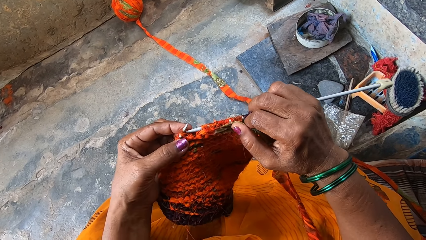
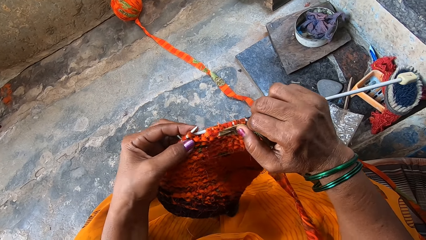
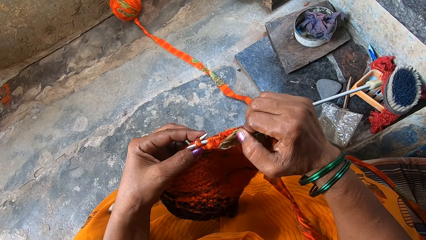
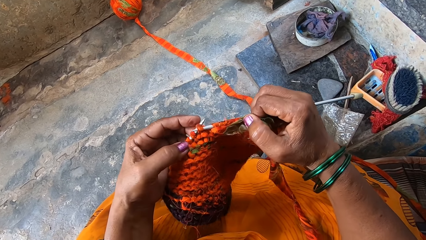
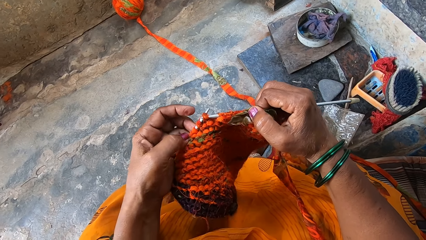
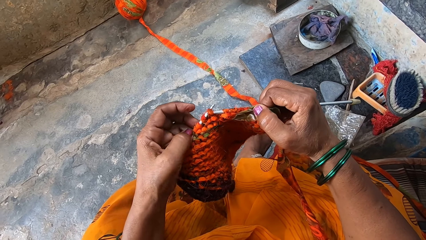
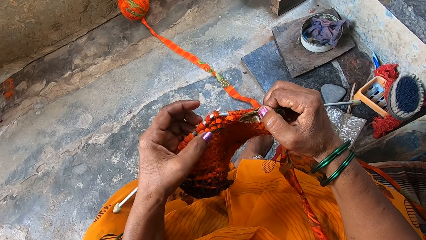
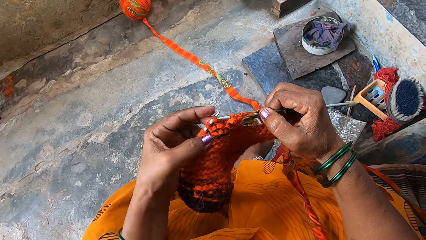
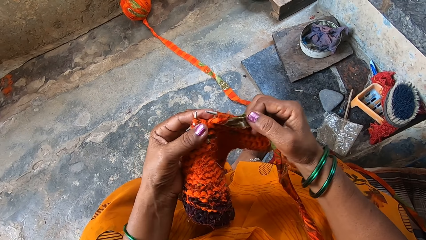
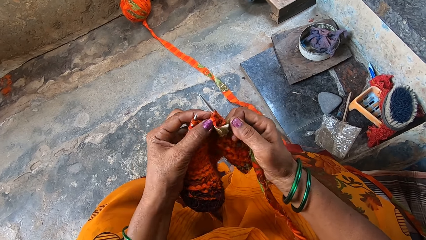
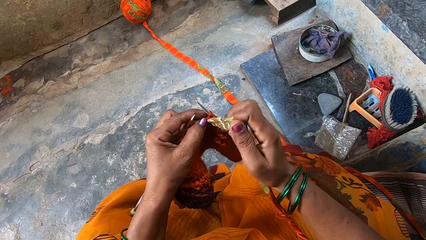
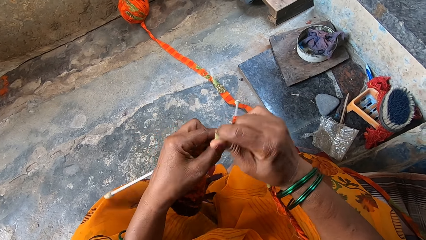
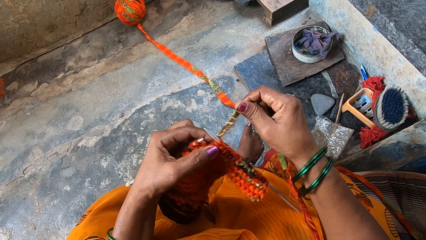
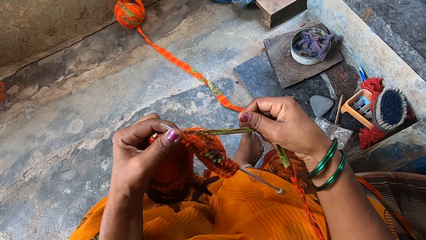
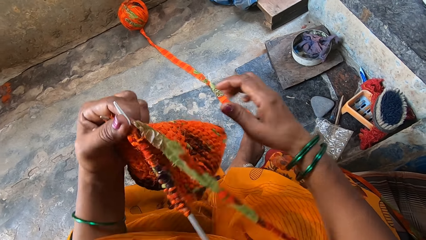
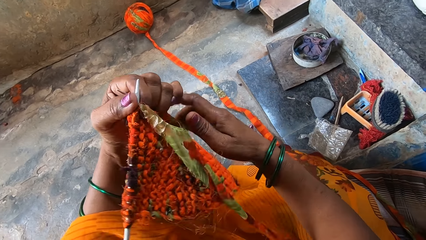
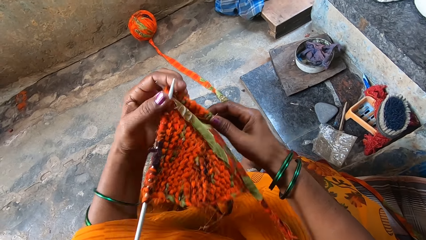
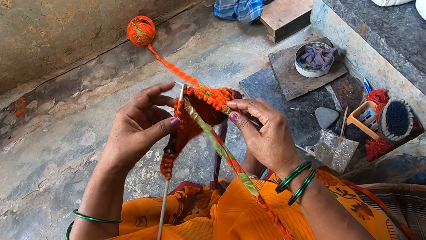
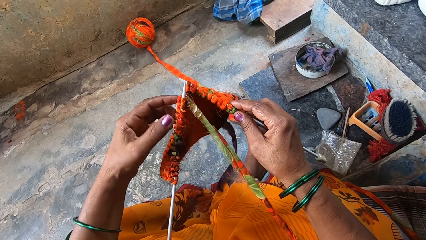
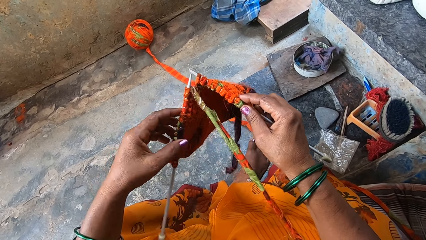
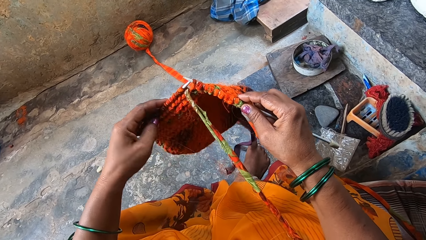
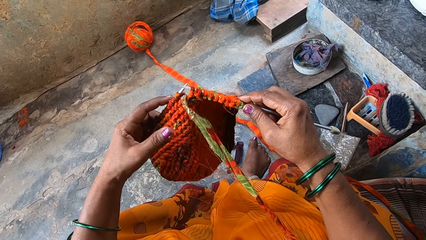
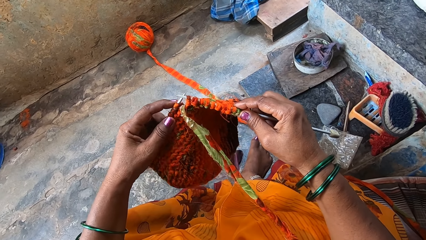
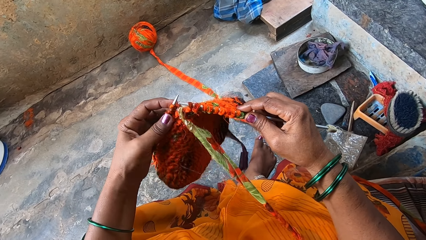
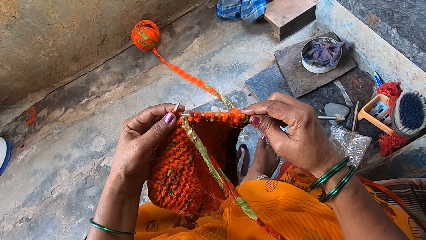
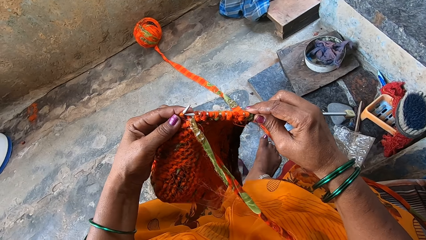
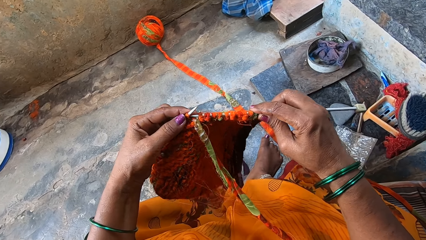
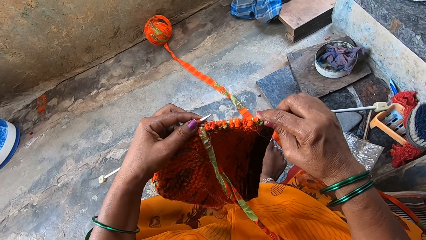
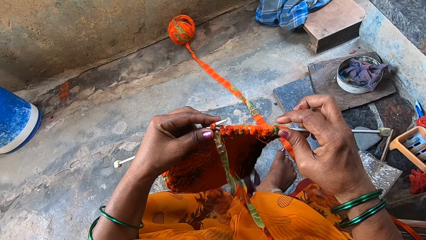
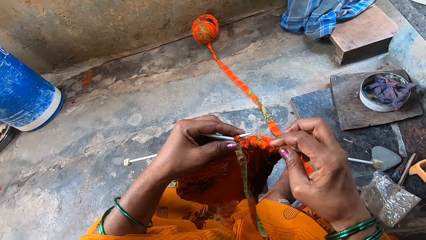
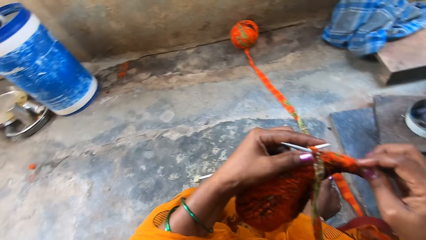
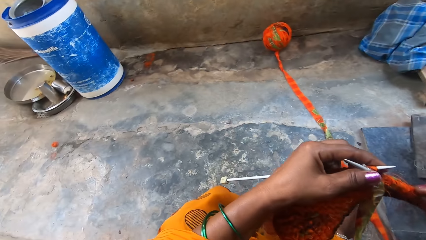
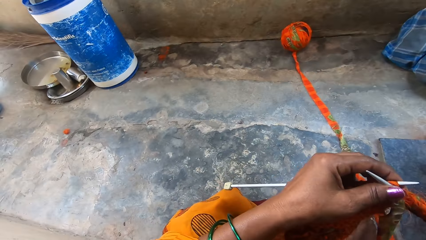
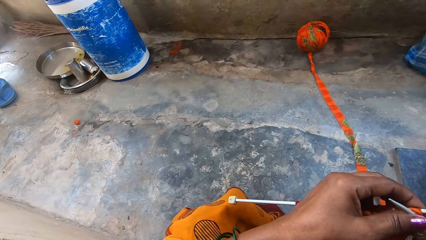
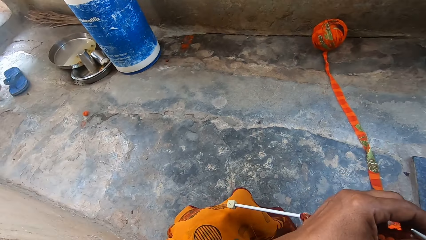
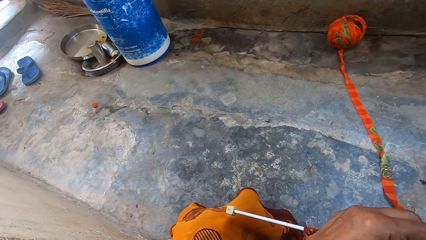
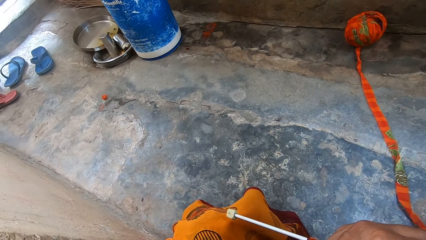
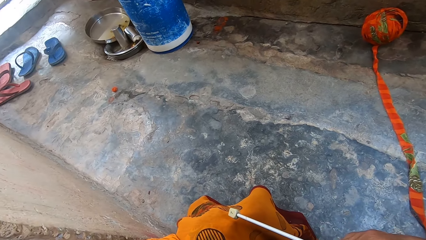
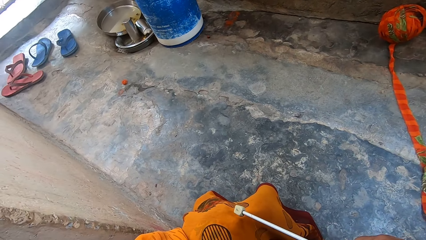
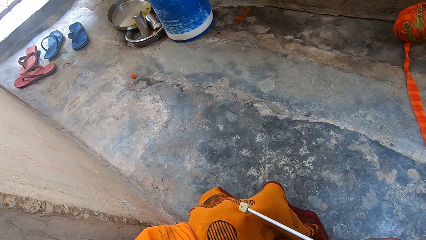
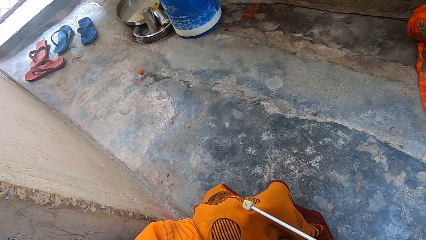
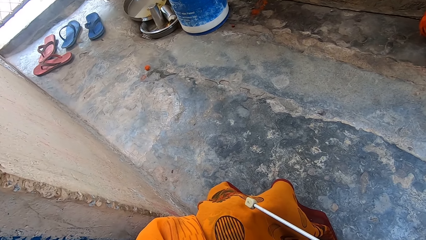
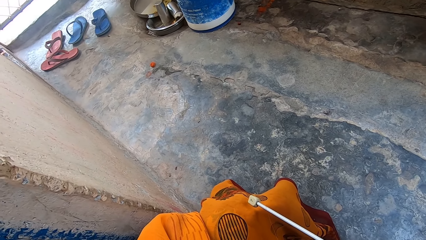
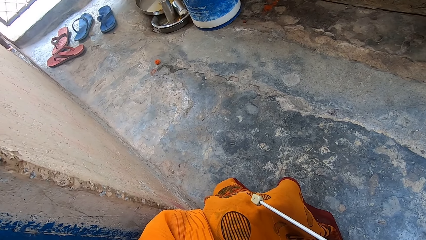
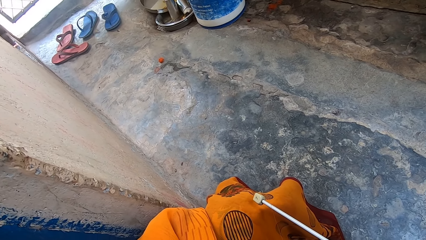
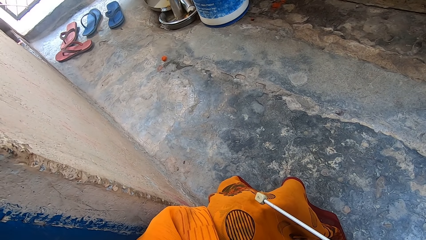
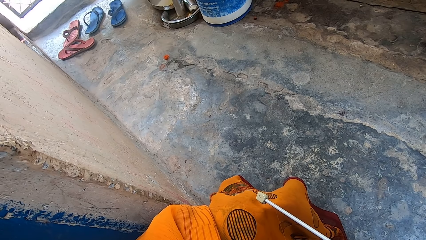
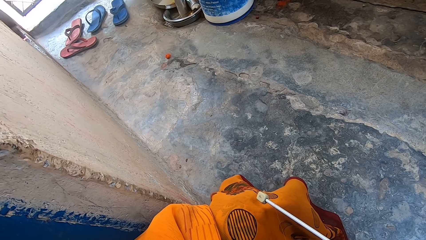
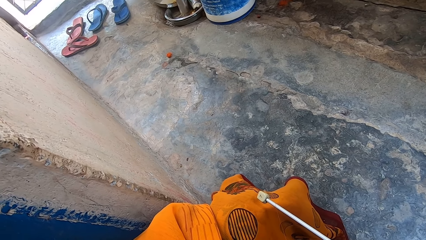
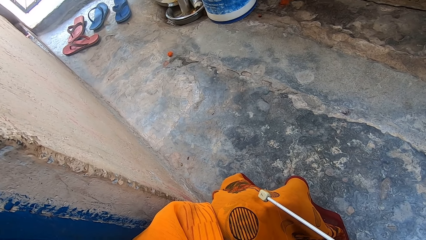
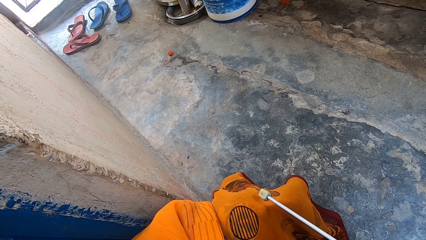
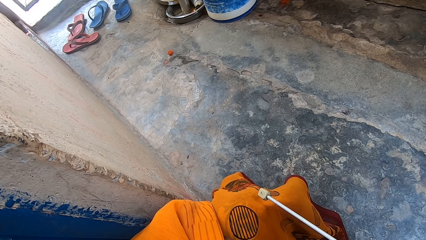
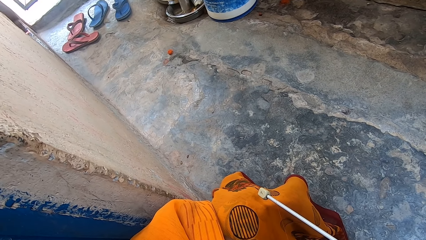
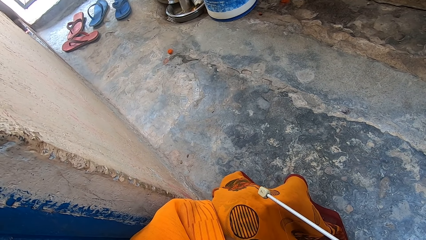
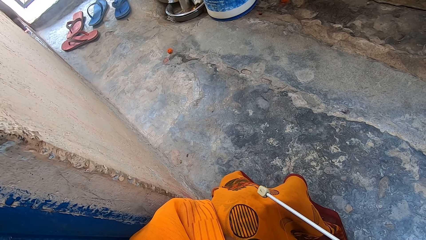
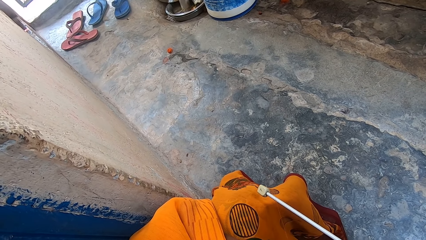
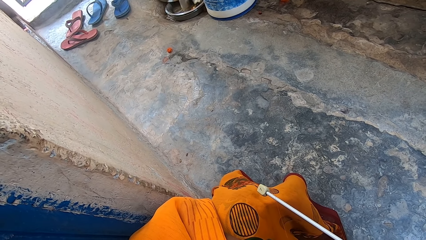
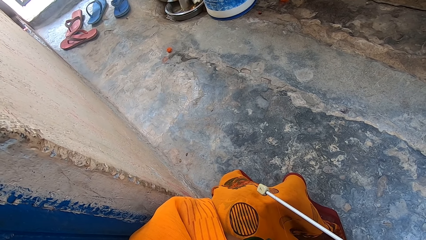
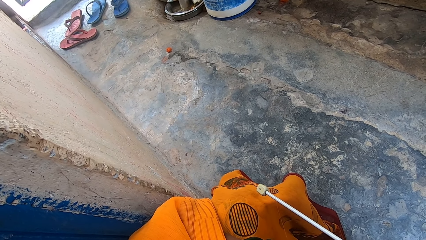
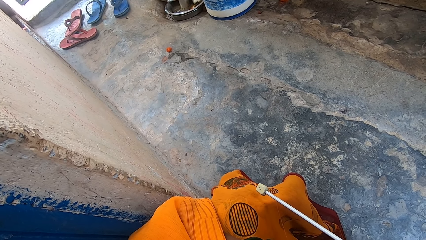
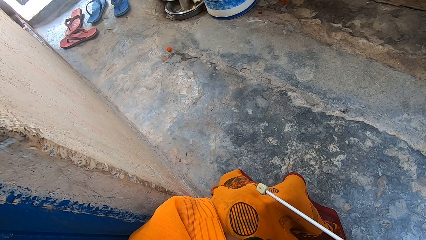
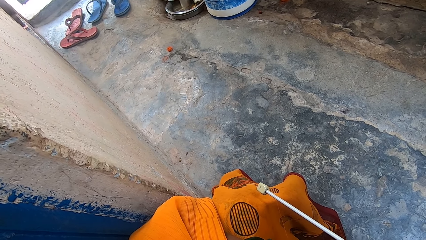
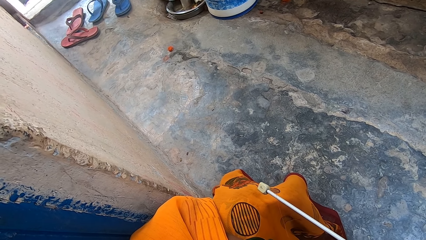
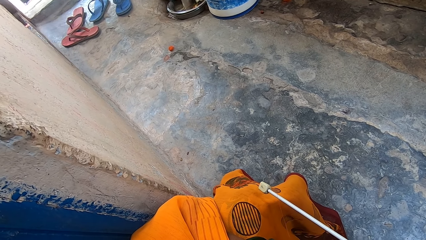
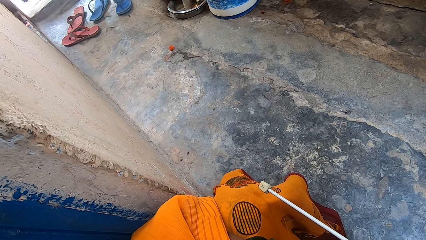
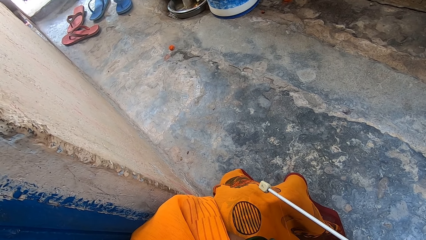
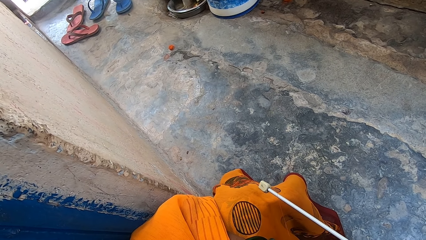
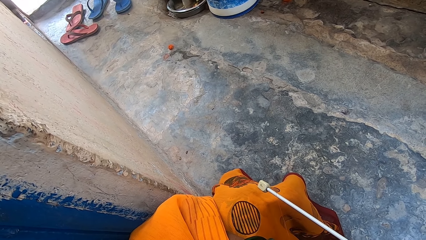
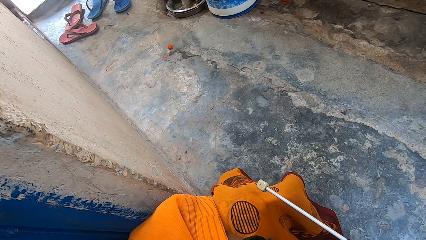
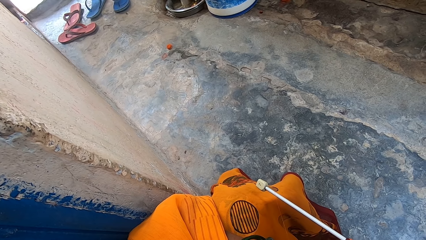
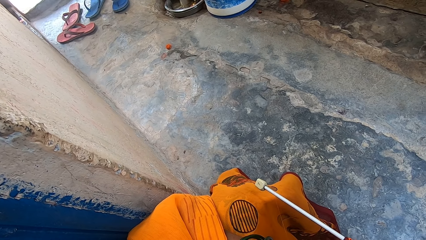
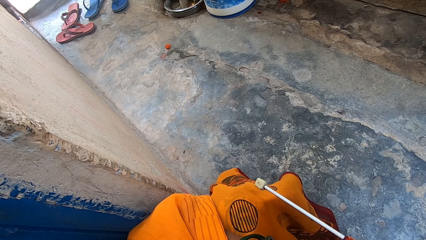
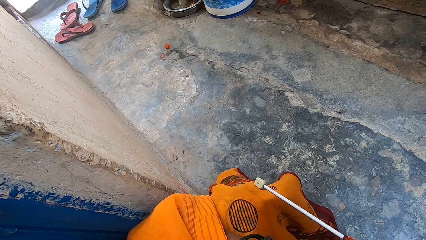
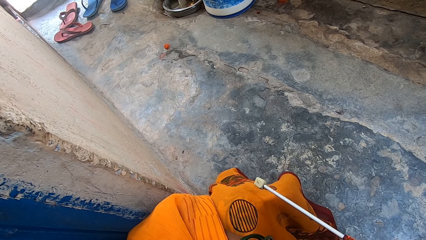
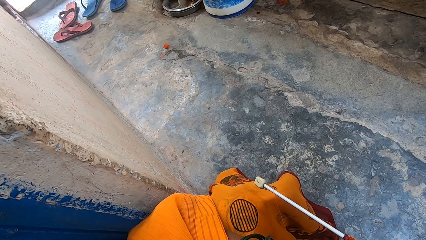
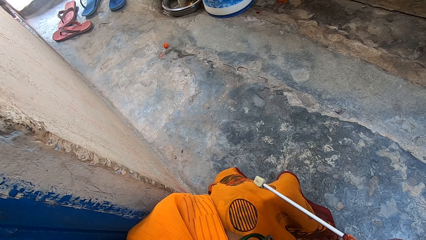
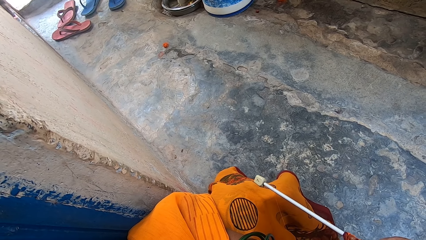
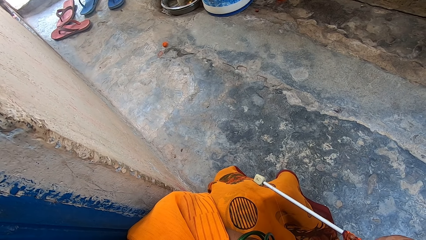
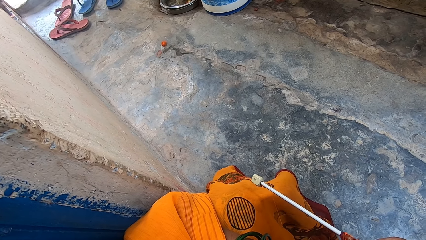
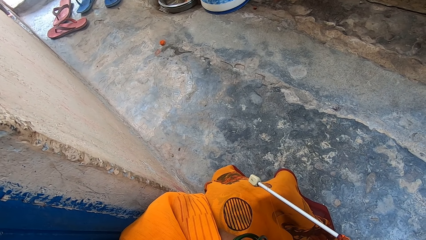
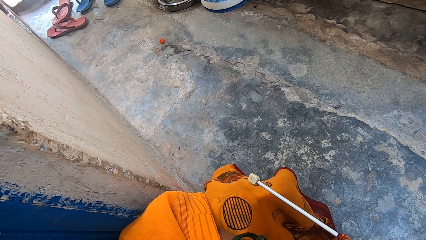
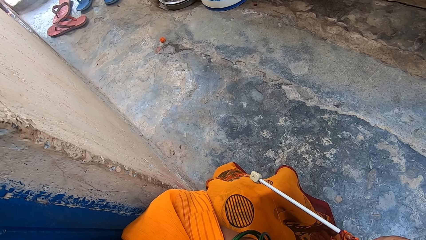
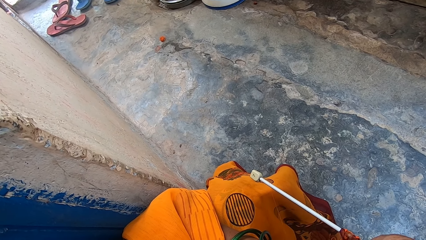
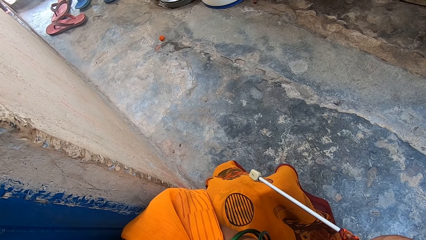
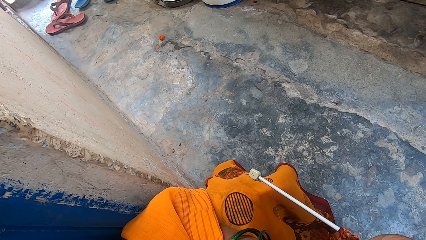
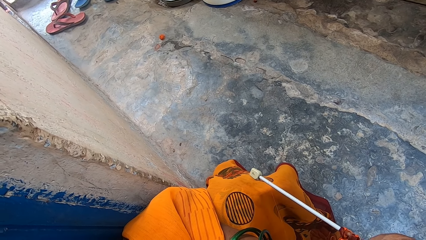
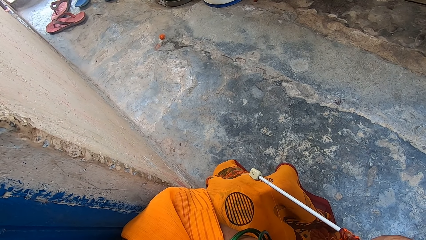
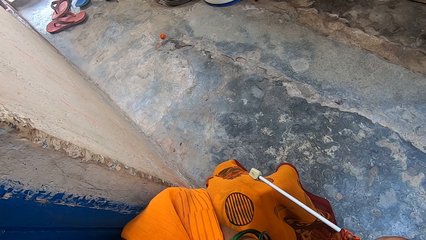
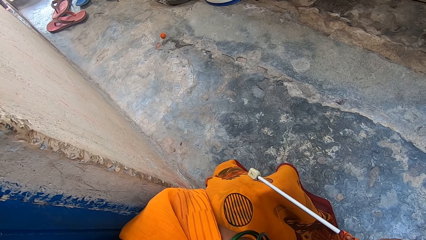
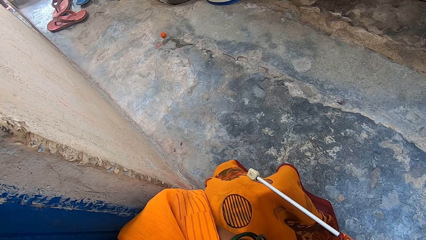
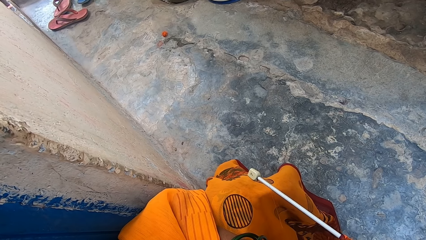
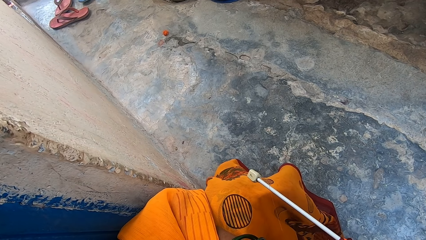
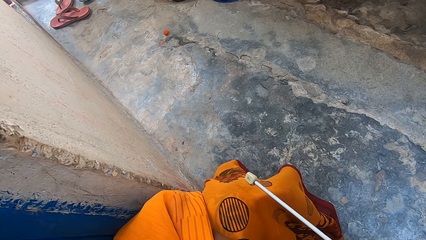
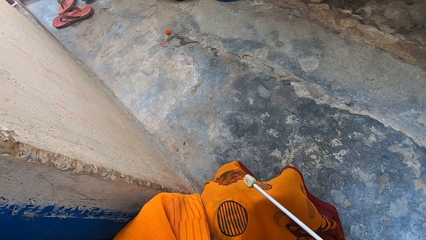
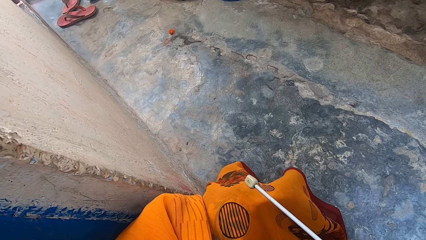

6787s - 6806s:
The camera wearer turns the fabric sideways. They continue knitting with the yarn. They look around their surroundings in the direction of flip-flops on the floor.
